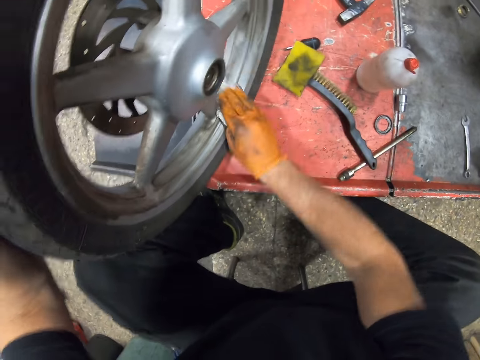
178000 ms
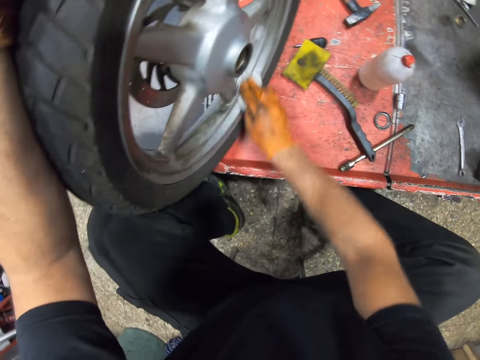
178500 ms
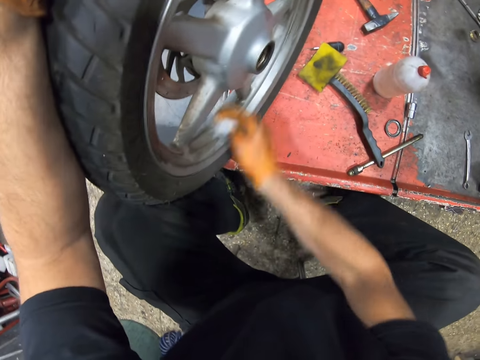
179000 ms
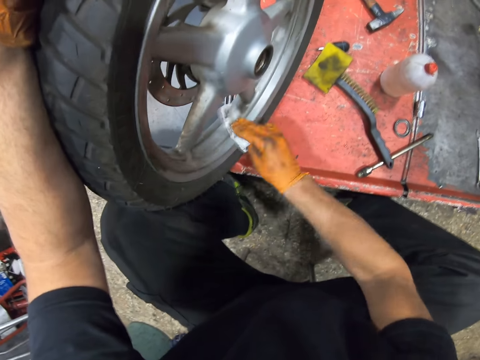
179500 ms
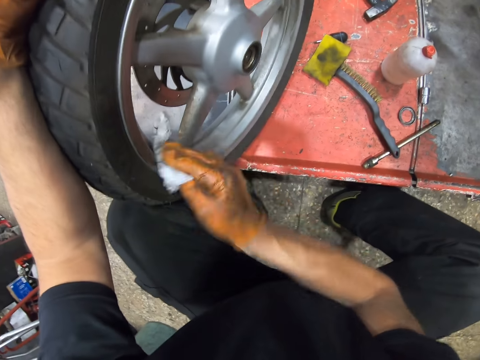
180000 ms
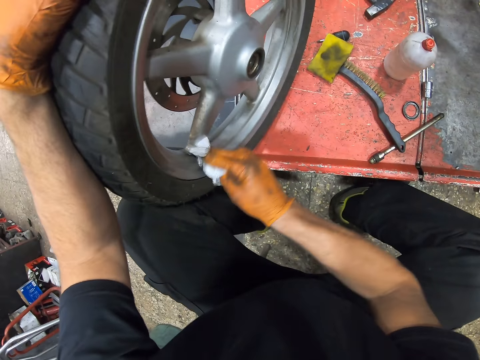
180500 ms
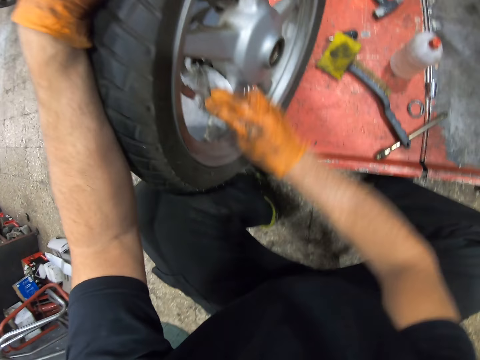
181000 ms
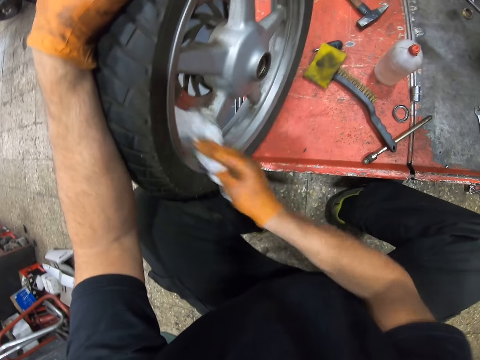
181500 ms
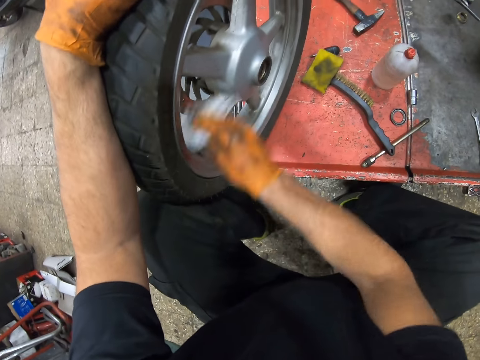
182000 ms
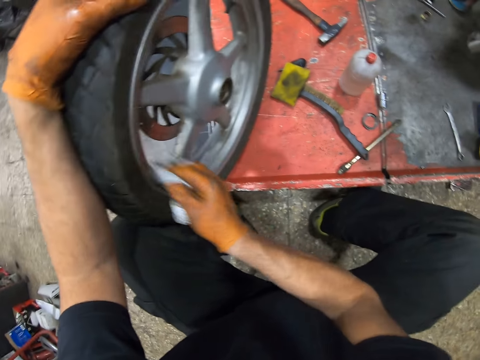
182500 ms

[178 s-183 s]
The camera wearer cleans the rim of the vehicle using the piece of cloth.

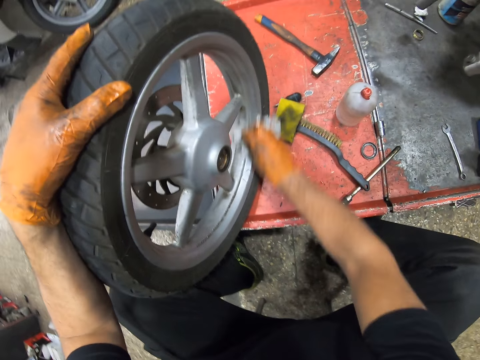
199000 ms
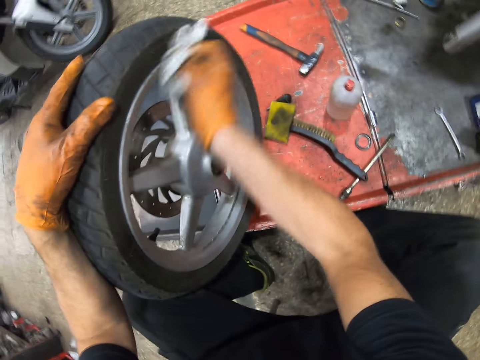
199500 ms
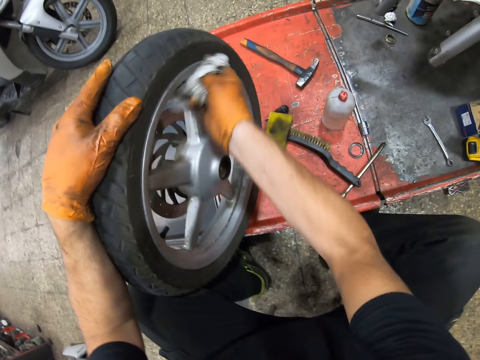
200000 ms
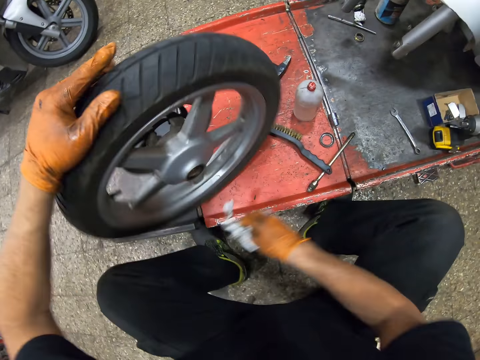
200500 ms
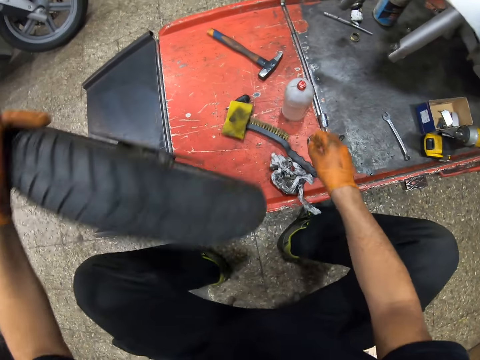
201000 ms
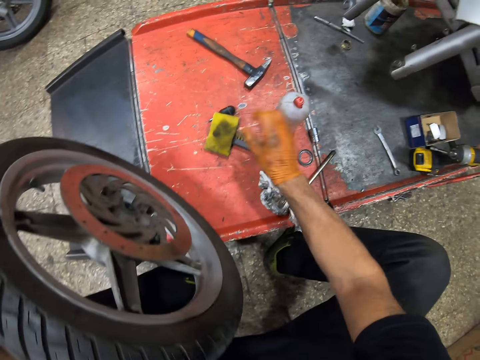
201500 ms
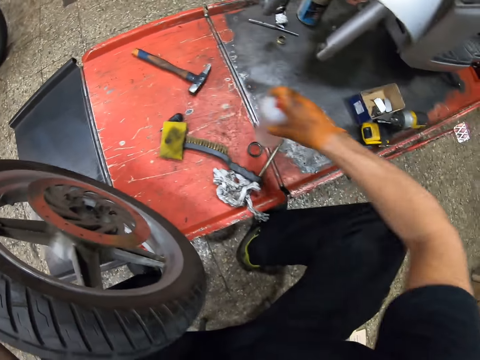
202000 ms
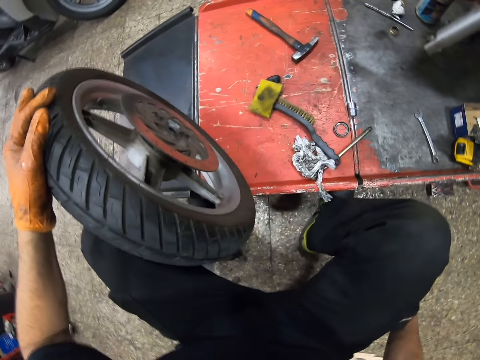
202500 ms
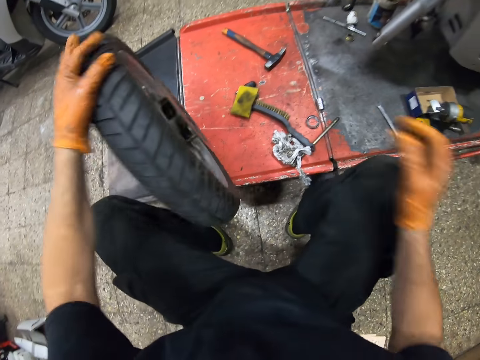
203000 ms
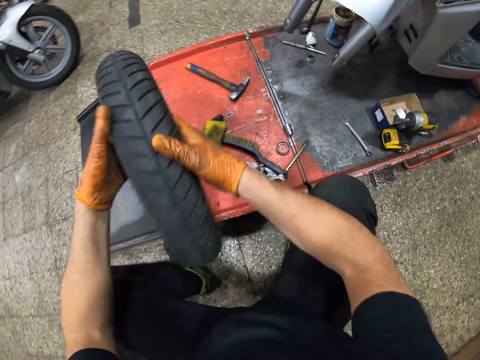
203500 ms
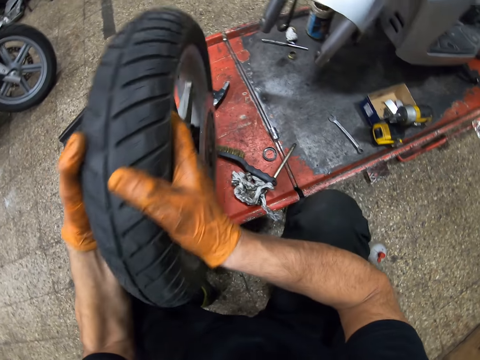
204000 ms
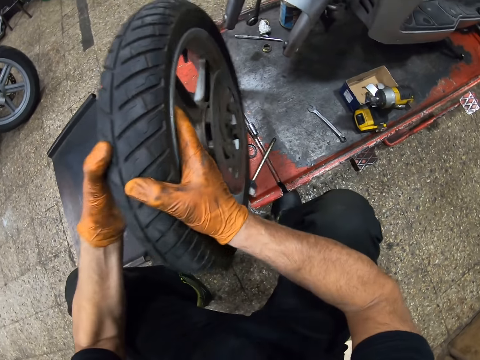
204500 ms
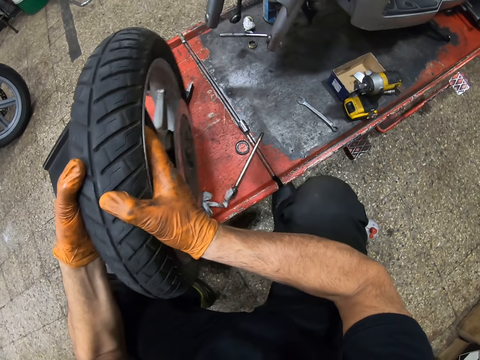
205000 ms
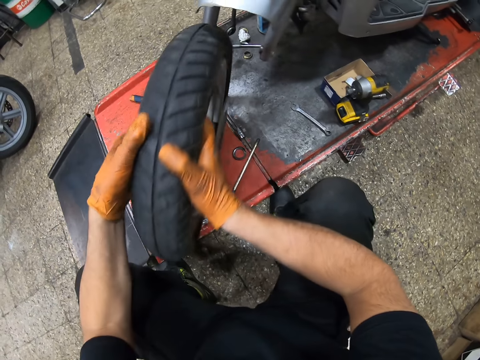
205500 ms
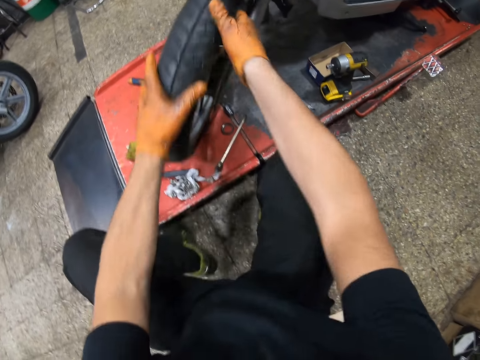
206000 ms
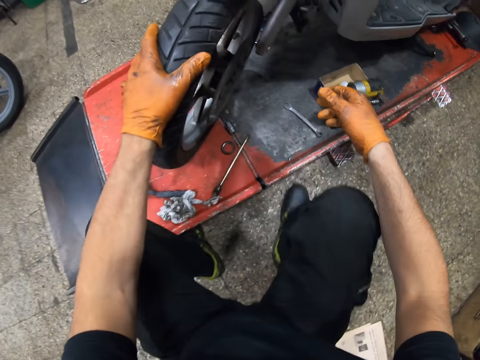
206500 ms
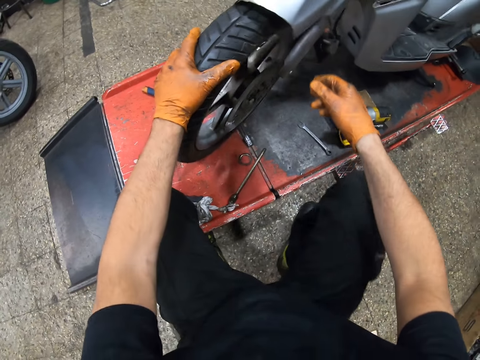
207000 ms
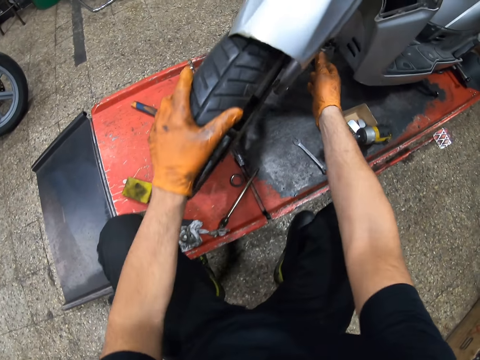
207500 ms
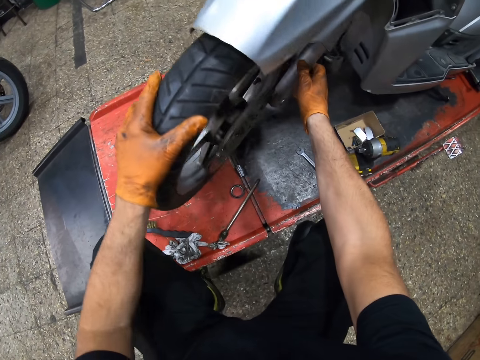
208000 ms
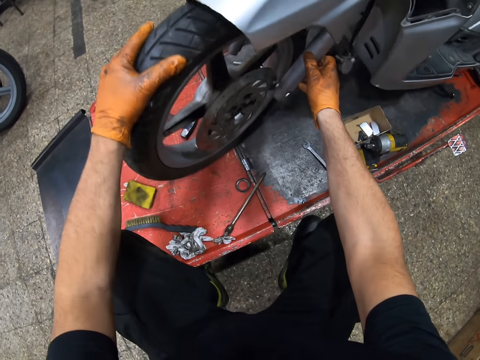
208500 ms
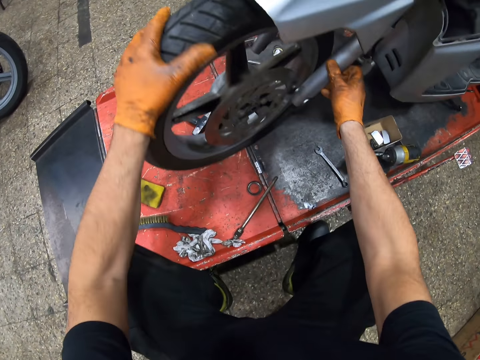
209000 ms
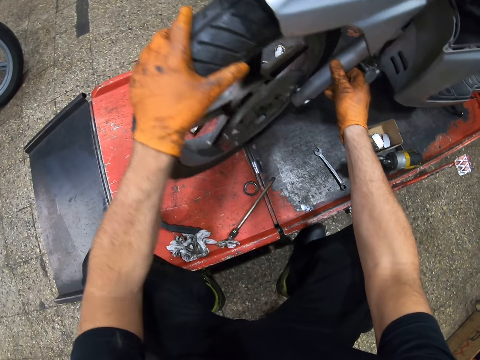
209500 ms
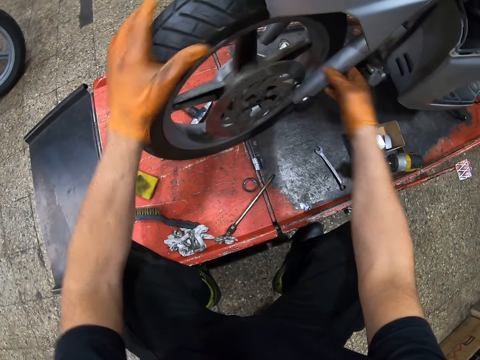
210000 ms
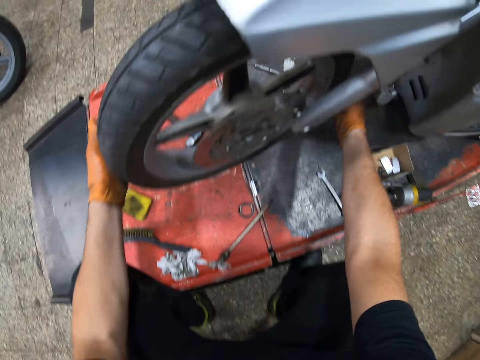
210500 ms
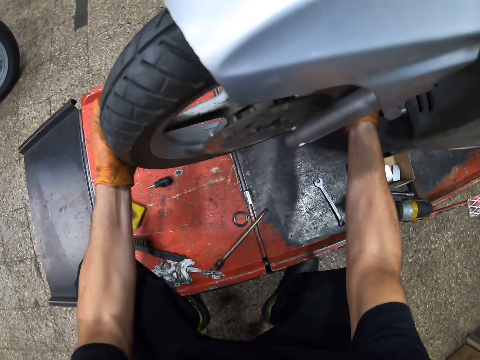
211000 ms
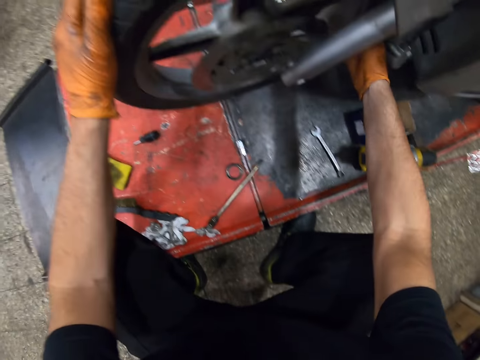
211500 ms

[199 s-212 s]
The camera wearer drops the paper on the metal. They pick the bottle from the metal, move the bottle away and drop the bottle on the floor. They move the wheel on the metal. They lift the wheel, put the wheel down and roll the wheel to the motorcycle. They attach the wheel to the motorcycle.

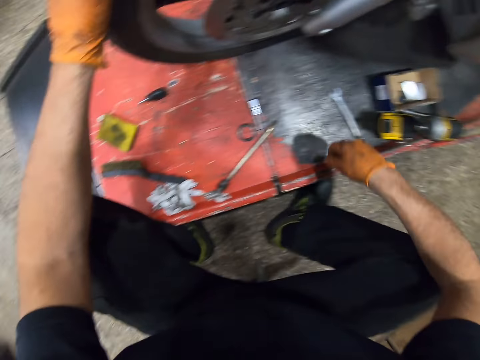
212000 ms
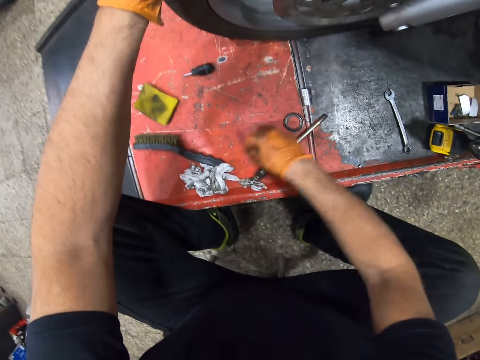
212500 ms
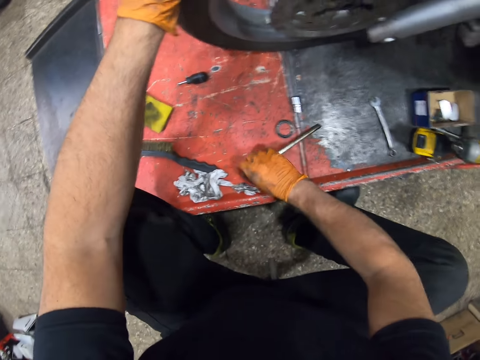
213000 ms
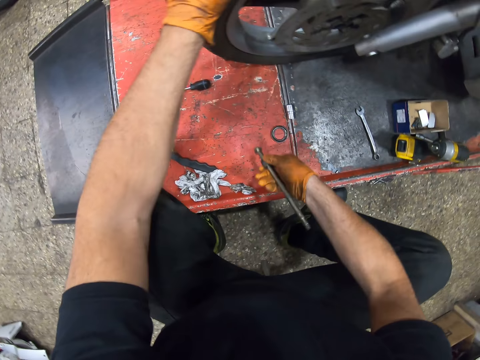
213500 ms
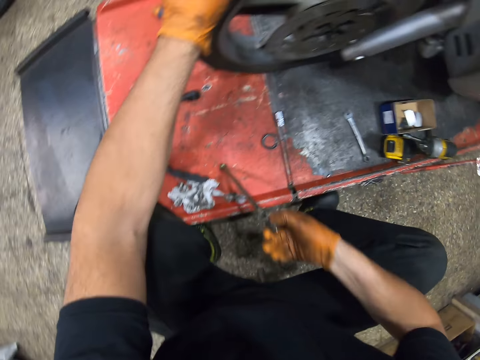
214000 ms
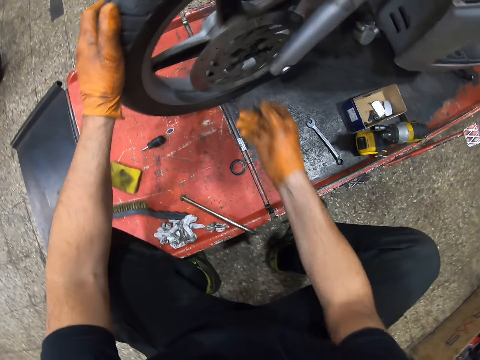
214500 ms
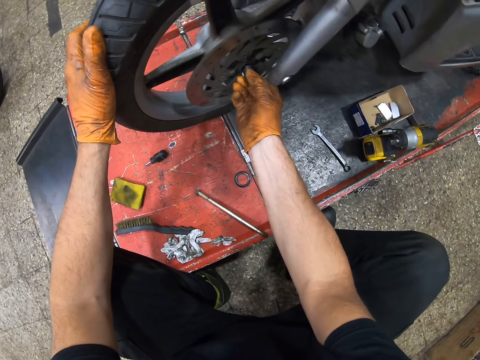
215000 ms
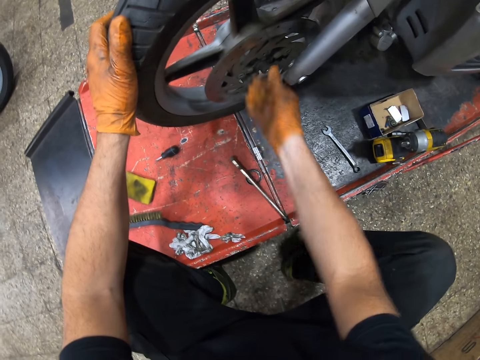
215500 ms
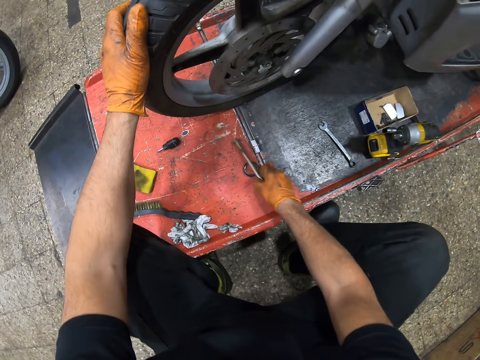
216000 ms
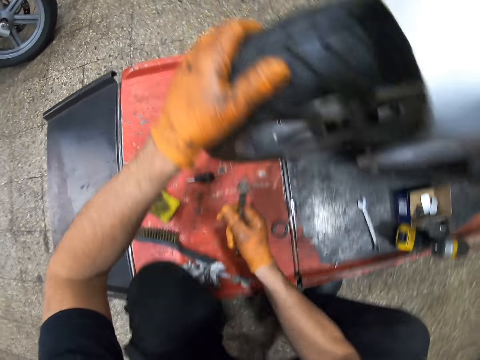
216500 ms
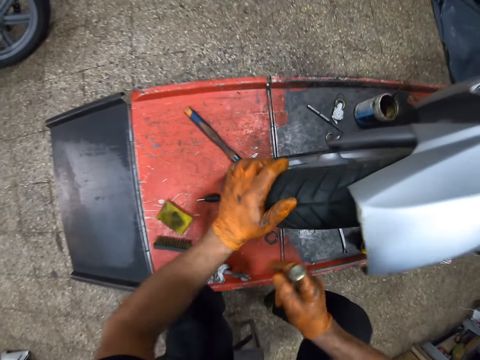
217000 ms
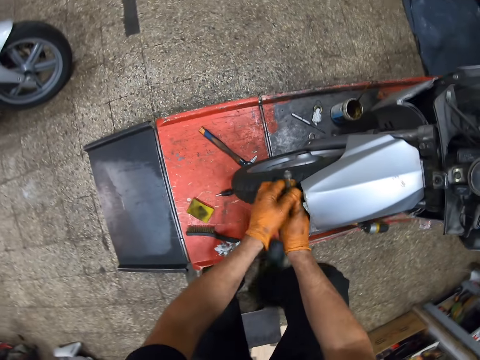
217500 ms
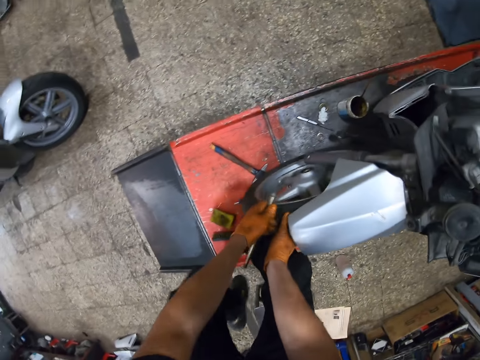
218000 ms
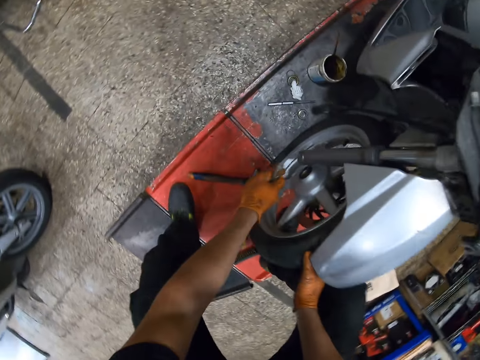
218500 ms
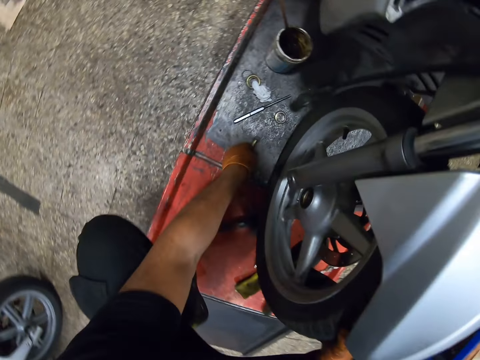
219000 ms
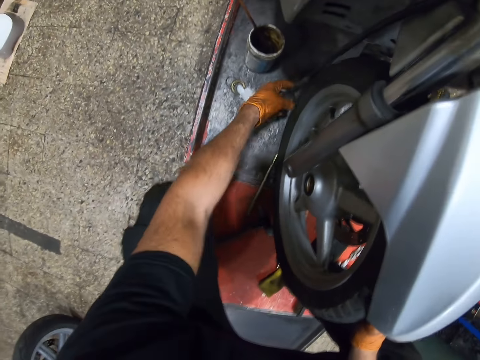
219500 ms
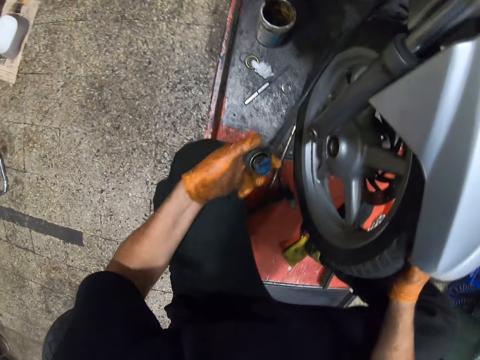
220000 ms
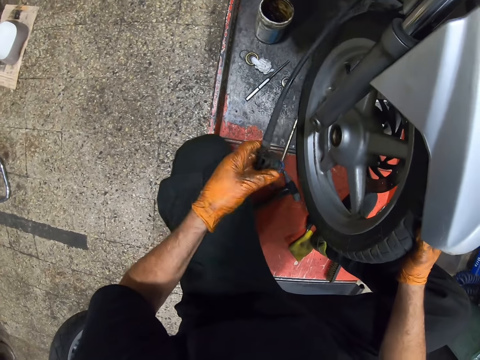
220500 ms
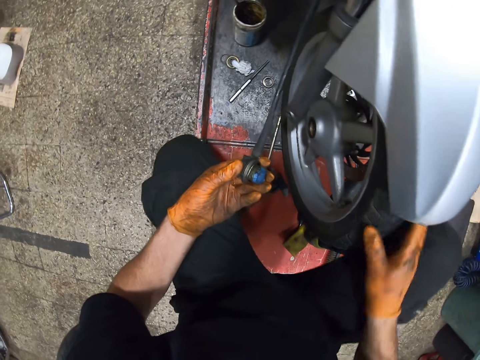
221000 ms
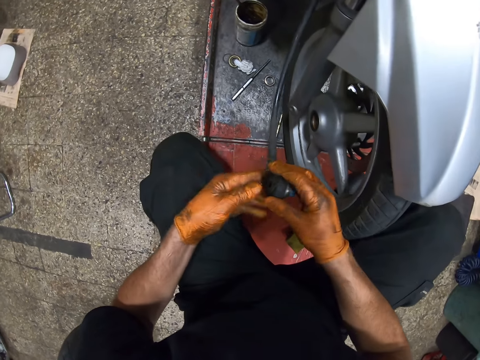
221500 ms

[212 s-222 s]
The camera wearer picks up a screw or bolt from the metal. They remove the bolt. They insert the bolt into the rim. They pick up a tool from the metal. They move to the other side of the motorcycle. They drop the tool on the metal. They carry the pressure gauge from the metal. They pick up the wheel speed sensor. They remove a wire from the pressure gauge. They hold the wheel speed sensor.
